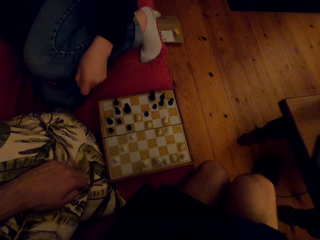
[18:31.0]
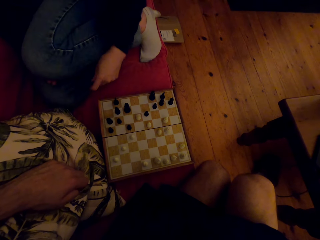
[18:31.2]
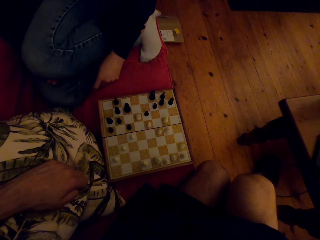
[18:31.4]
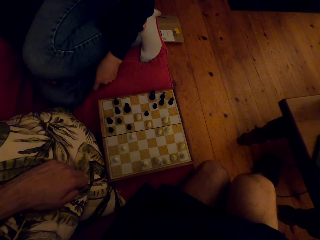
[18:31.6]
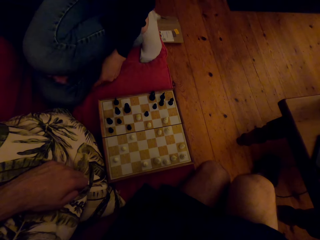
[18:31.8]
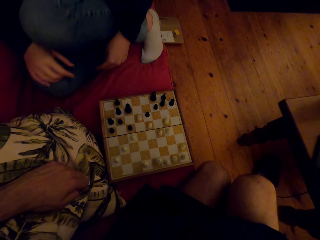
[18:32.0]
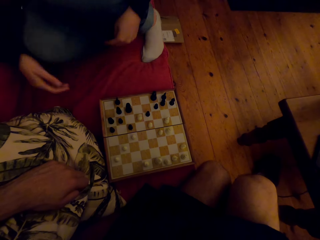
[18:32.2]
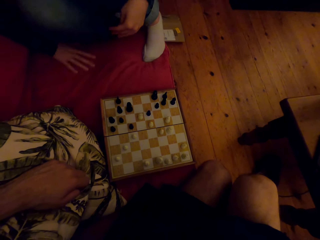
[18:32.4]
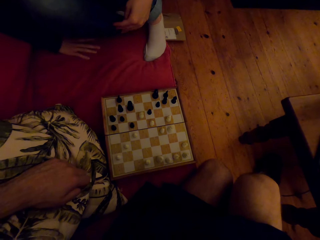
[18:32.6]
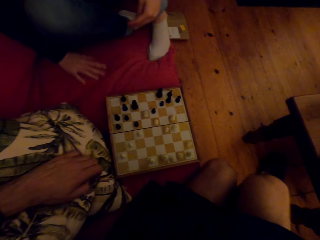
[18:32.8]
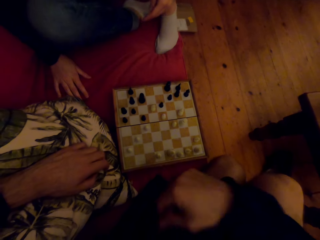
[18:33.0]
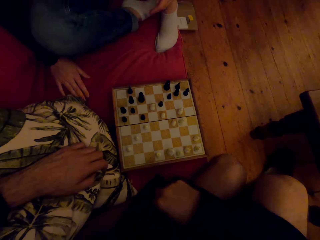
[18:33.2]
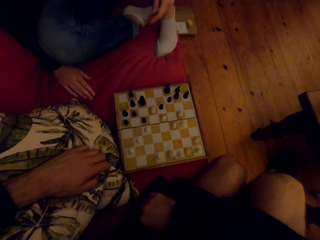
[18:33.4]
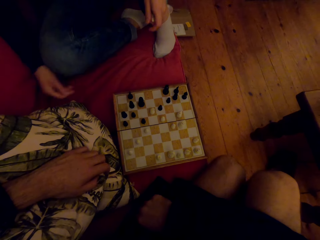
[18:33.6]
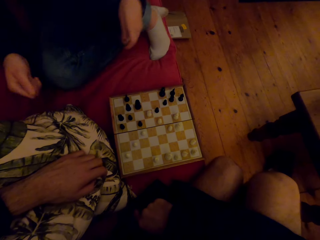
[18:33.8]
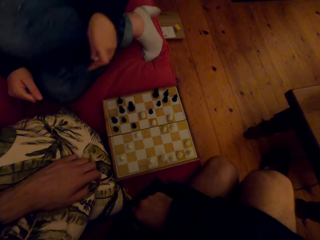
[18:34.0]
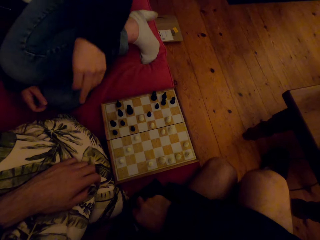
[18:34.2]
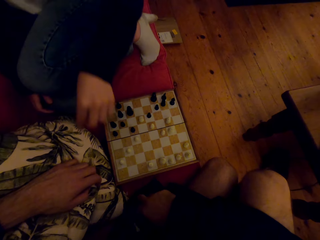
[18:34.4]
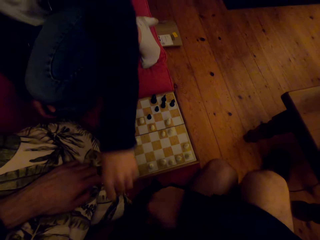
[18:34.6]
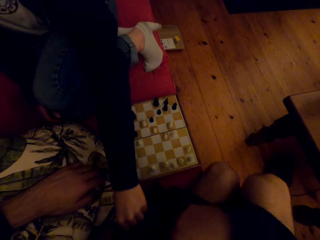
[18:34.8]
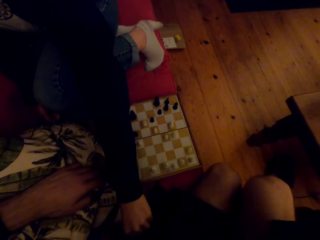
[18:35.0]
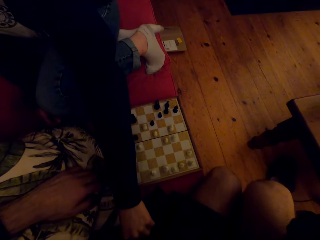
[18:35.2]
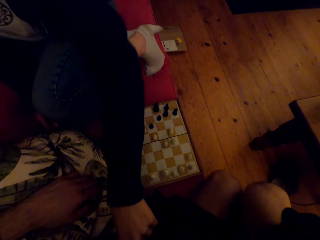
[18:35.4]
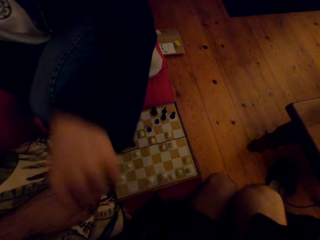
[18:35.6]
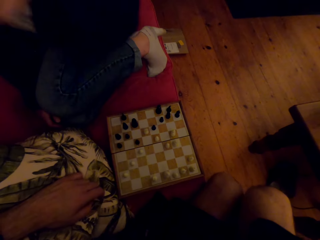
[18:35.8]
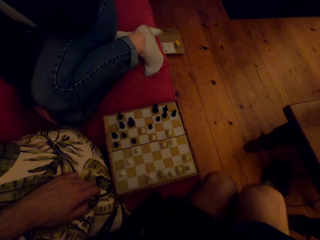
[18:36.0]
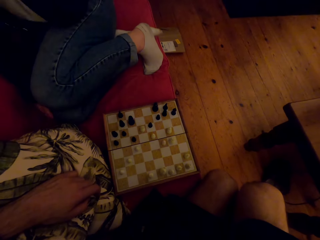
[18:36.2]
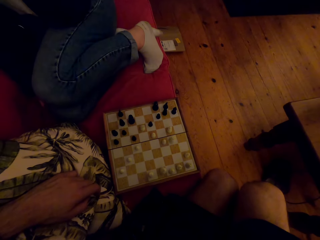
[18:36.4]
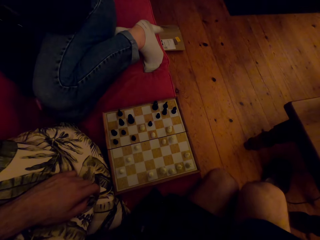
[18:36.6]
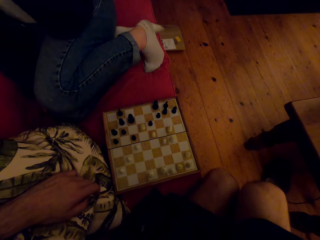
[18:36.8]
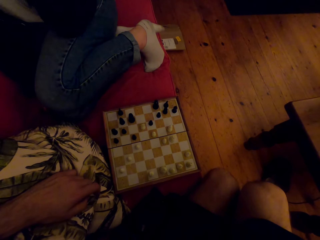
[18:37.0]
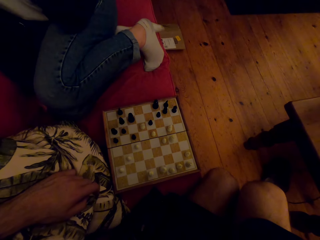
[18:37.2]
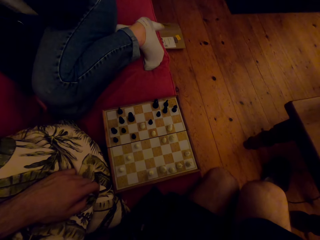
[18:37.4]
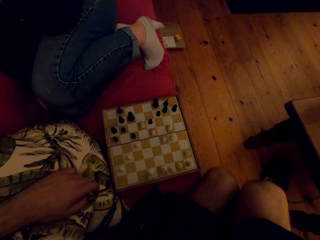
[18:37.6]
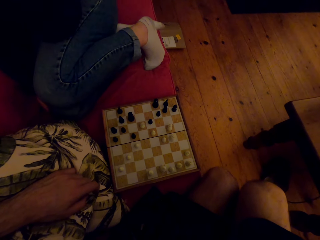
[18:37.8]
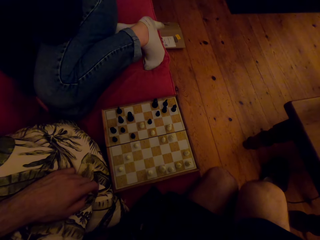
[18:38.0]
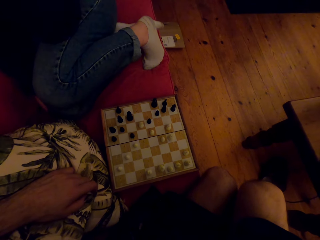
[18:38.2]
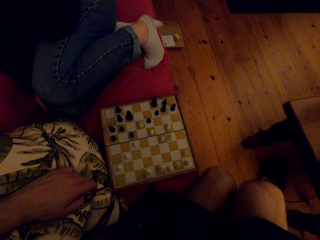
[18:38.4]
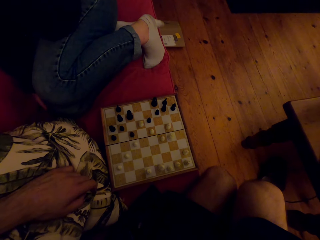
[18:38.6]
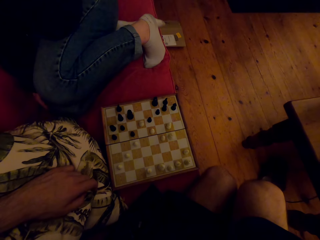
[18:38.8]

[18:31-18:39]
A woman picks up the pawn. The woman interacts with the camera wearer.

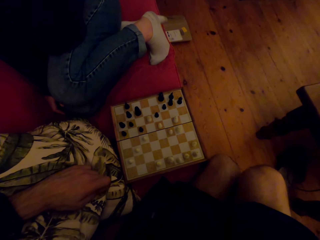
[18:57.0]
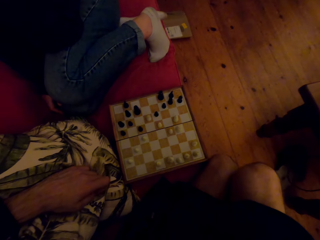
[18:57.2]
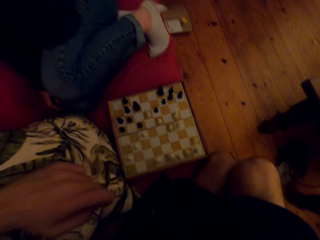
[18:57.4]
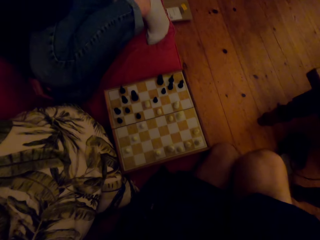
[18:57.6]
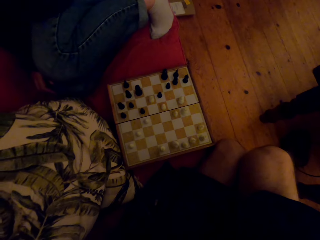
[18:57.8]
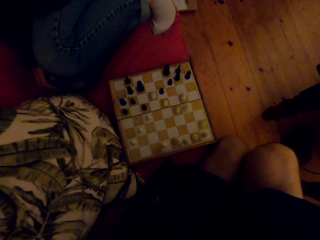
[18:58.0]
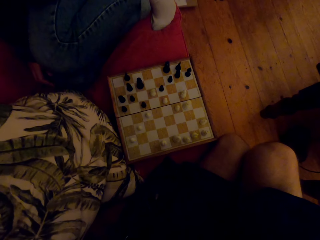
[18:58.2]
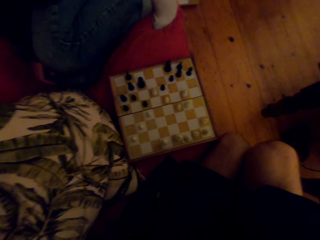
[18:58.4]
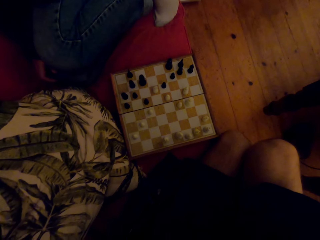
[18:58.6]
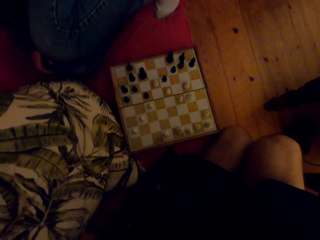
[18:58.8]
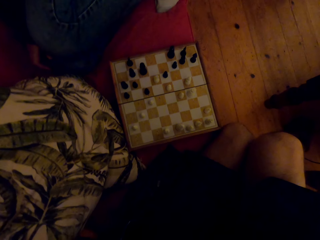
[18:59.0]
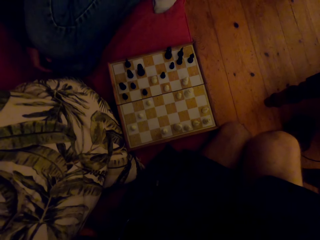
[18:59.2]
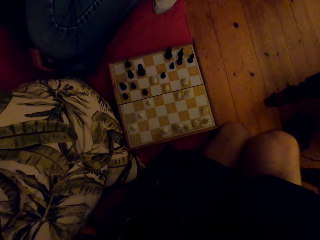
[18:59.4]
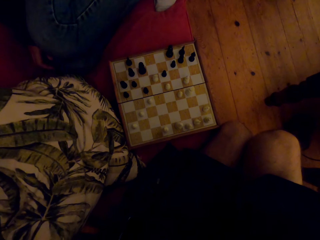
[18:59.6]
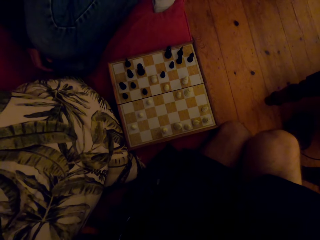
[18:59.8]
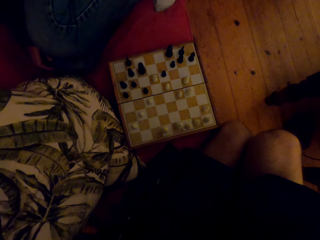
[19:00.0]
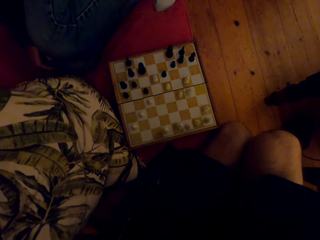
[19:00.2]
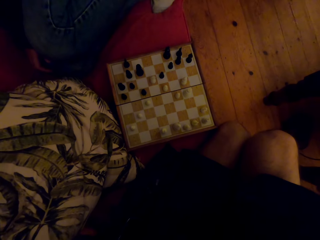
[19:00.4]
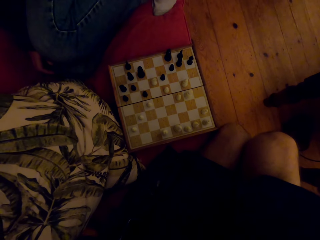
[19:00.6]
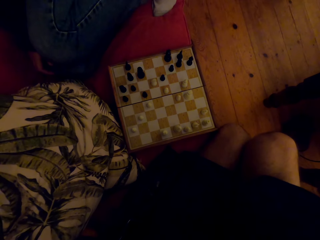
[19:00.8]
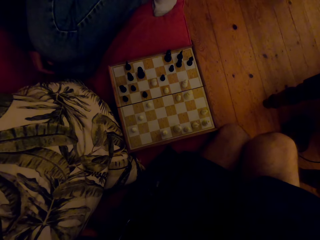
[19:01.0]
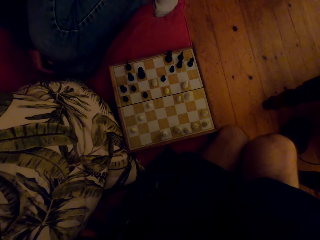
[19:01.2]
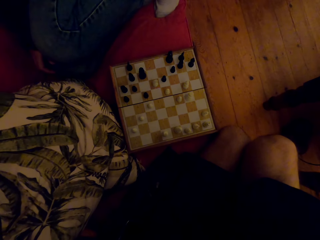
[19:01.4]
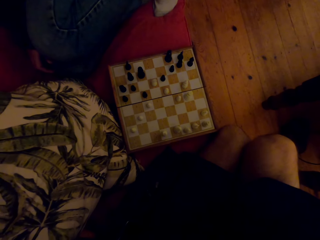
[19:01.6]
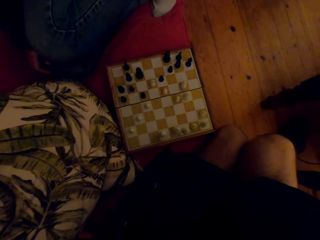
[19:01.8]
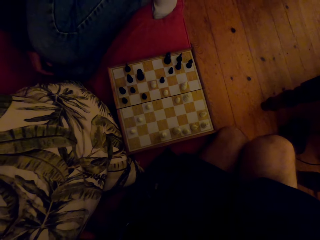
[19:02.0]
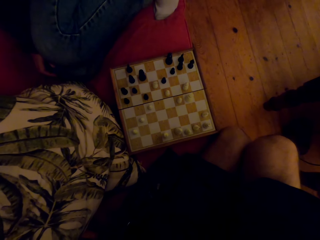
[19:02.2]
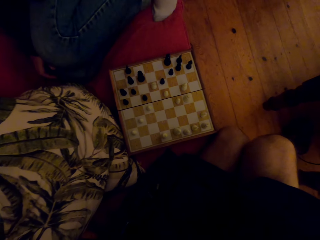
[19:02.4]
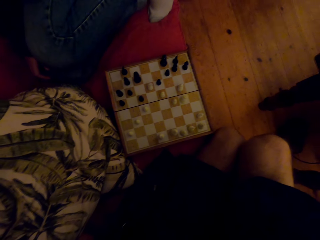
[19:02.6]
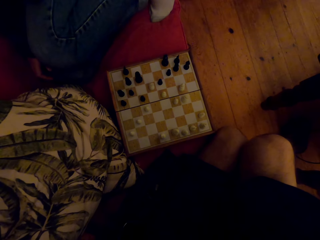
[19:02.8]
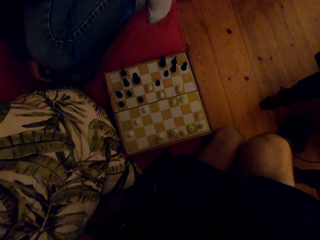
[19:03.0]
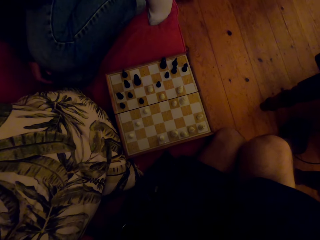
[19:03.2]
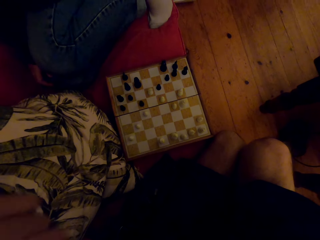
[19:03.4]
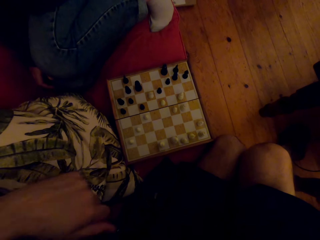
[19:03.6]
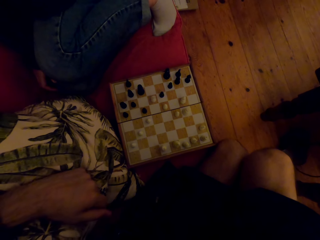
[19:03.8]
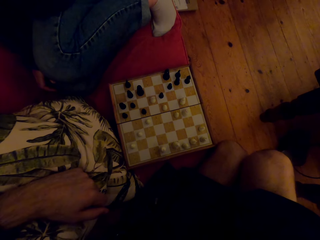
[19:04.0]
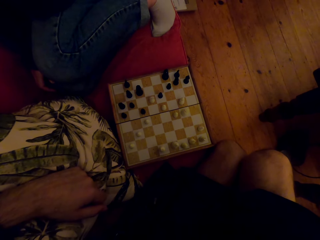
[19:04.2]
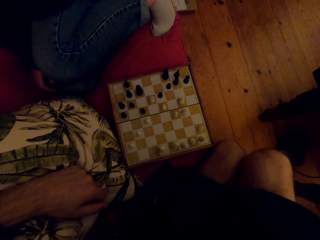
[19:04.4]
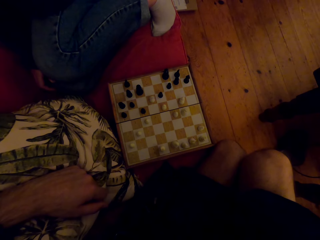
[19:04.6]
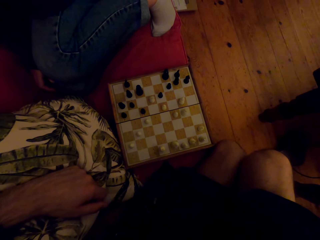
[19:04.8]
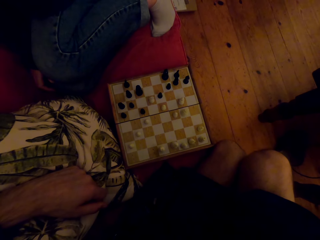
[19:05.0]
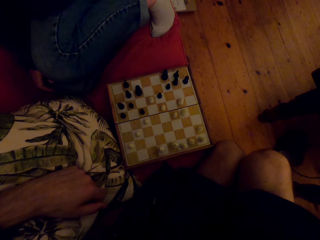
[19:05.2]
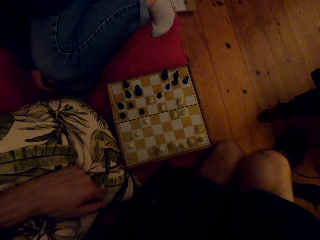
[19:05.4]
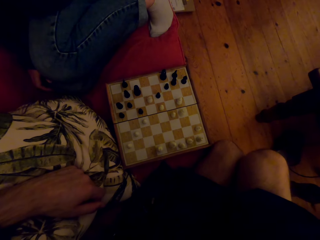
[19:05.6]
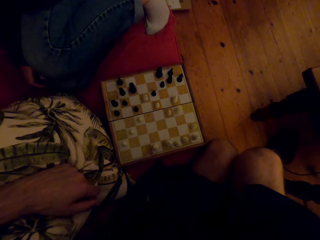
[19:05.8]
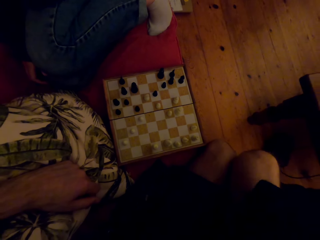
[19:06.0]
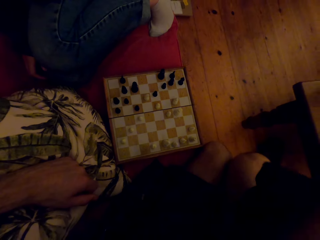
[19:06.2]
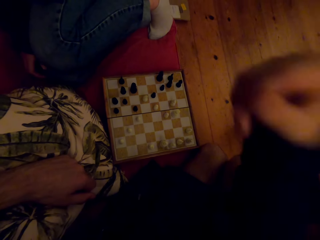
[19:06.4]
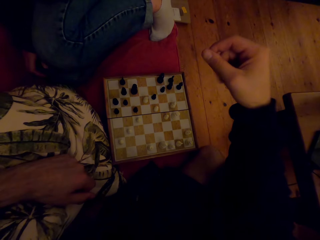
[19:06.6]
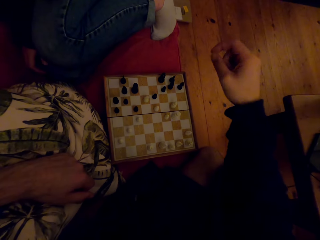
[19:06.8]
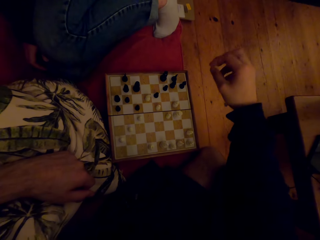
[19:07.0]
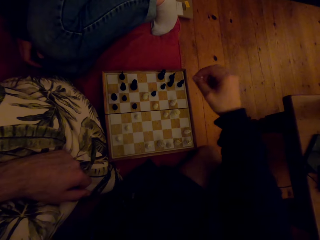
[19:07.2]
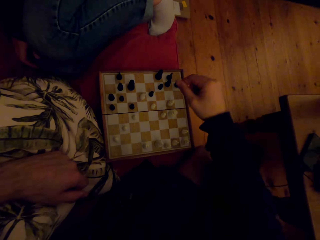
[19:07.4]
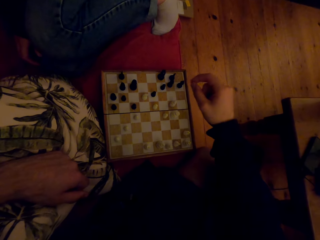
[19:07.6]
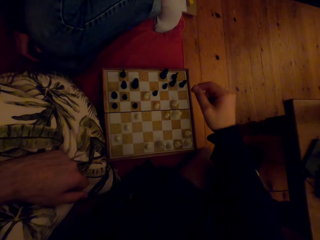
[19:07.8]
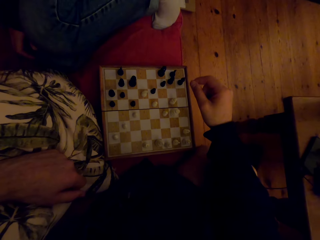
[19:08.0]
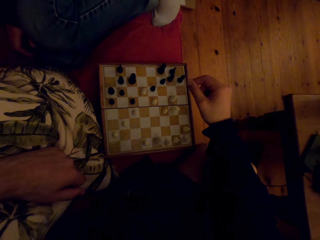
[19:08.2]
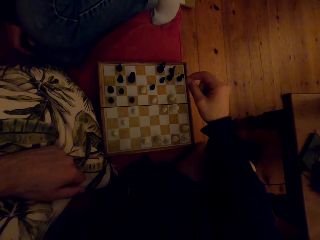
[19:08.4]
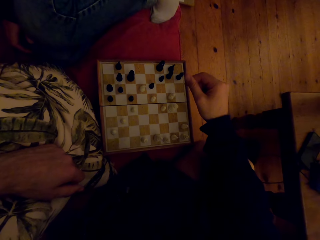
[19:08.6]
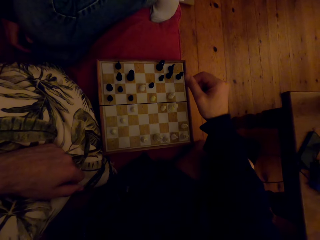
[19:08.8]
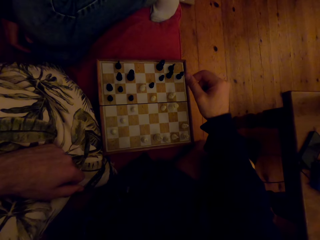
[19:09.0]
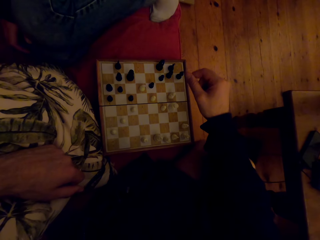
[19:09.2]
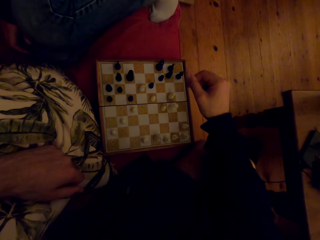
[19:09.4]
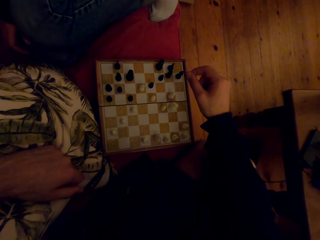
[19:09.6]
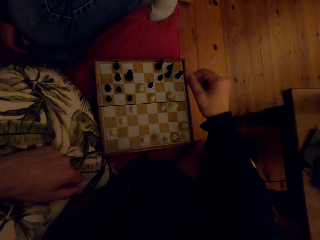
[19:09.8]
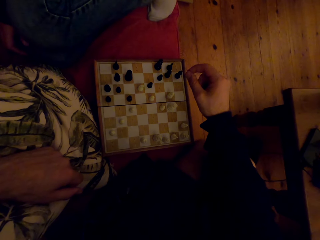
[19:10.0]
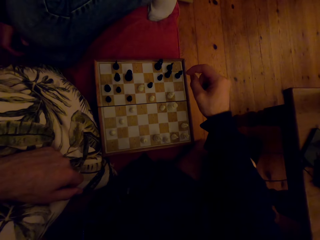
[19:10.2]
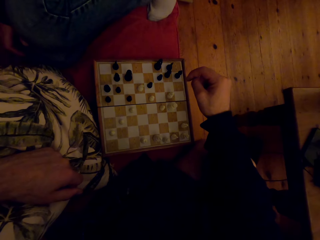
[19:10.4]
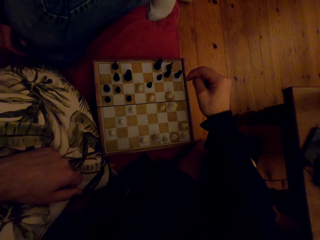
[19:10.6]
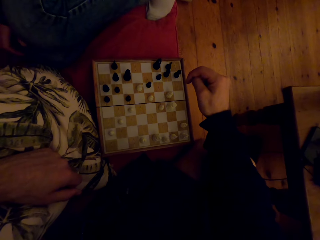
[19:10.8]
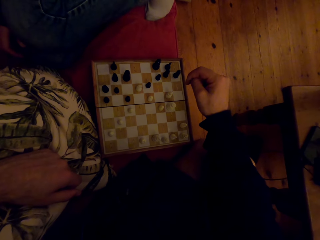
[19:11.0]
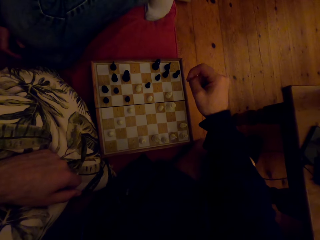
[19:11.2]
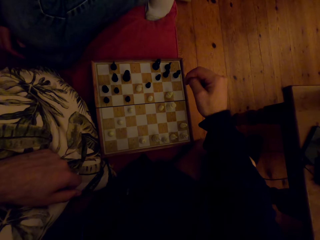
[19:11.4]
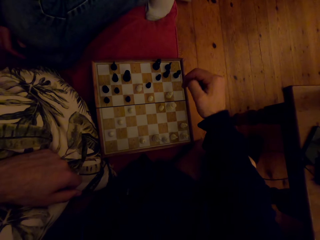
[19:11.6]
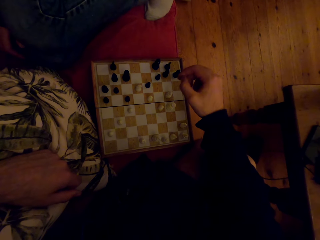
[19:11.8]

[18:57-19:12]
The camera wearer touches their face. They put their hand down.
